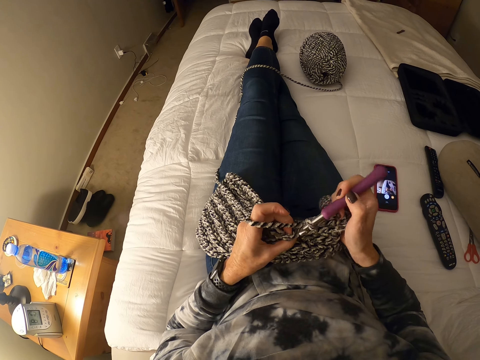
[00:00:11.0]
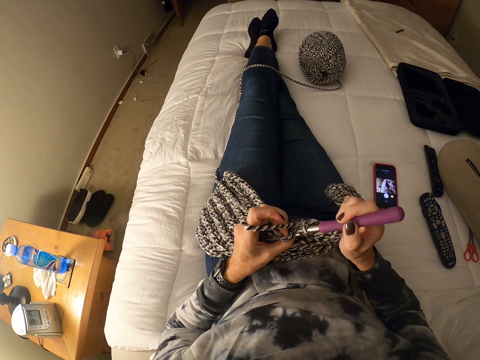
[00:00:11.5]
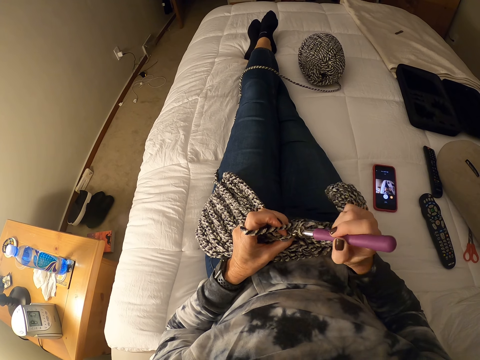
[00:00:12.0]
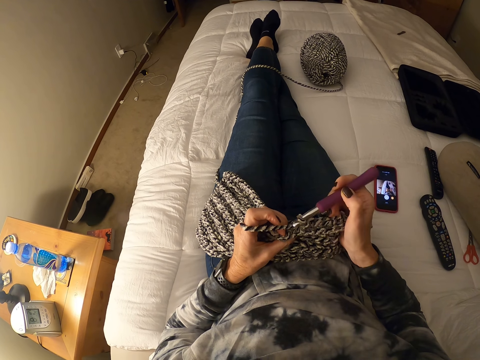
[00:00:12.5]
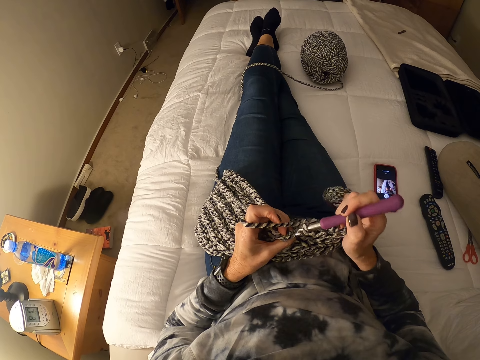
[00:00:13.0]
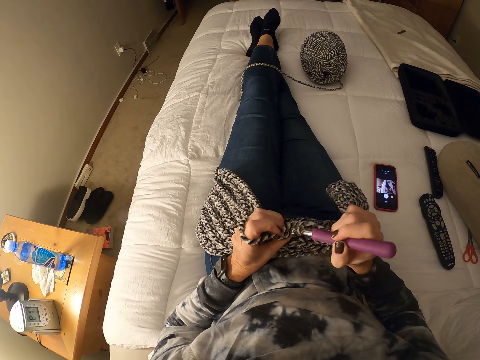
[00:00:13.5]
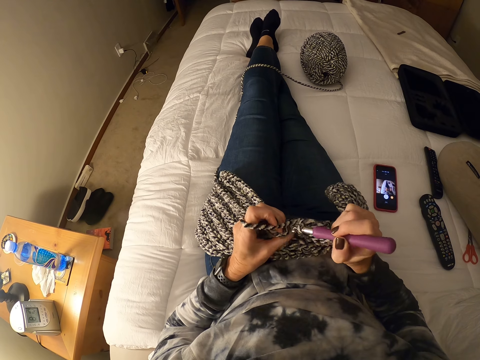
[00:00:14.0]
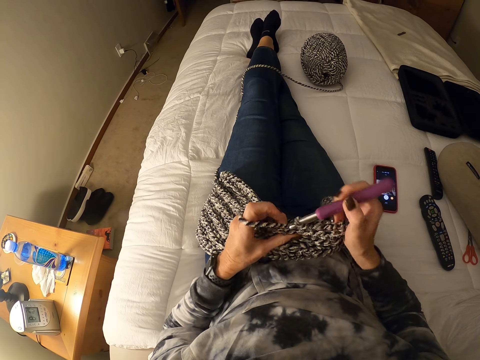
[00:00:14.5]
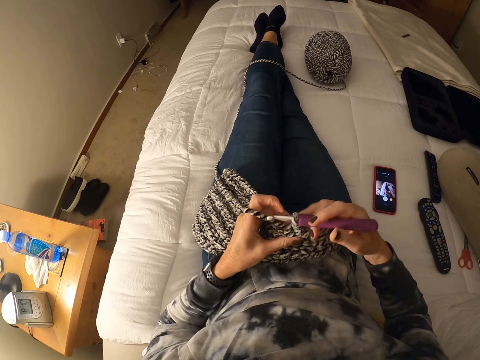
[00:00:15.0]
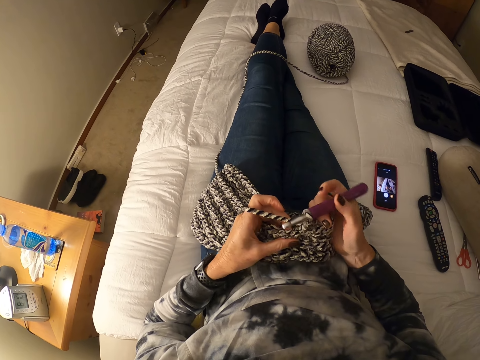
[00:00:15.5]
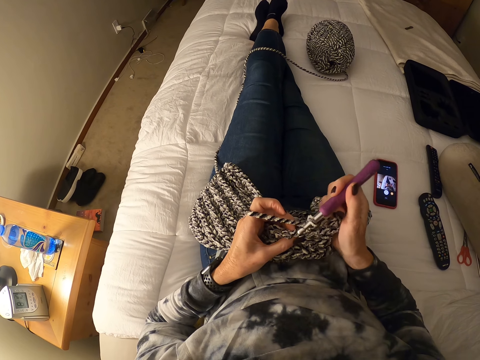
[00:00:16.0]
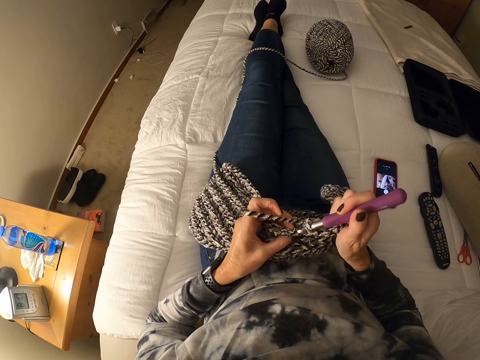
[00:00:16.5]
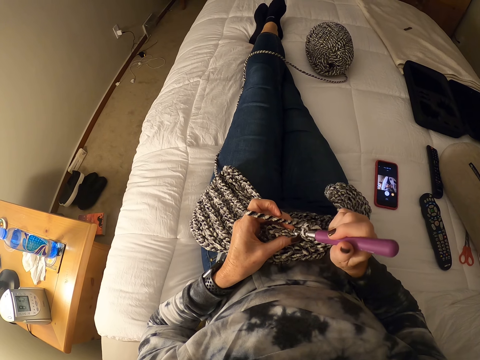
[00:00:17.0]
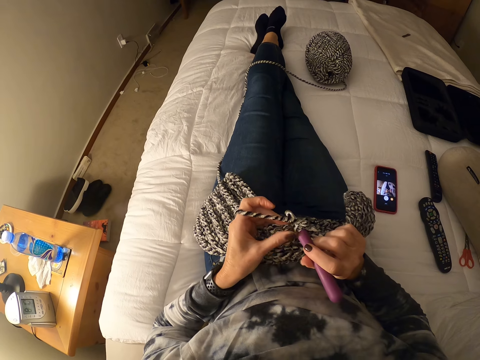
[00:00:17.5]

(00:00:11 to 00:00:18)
The camera wearer crochets with the yarn.

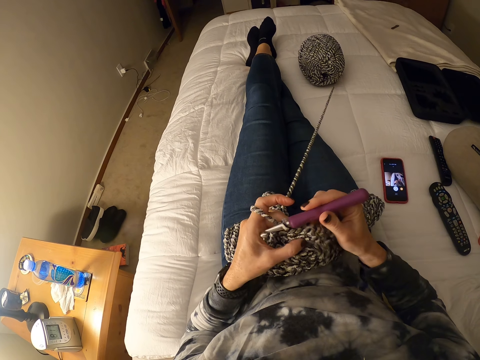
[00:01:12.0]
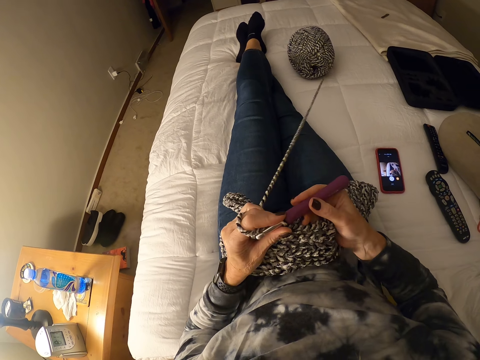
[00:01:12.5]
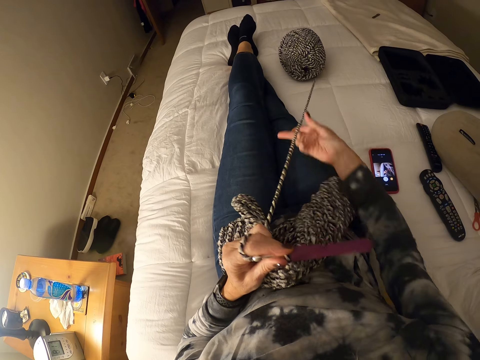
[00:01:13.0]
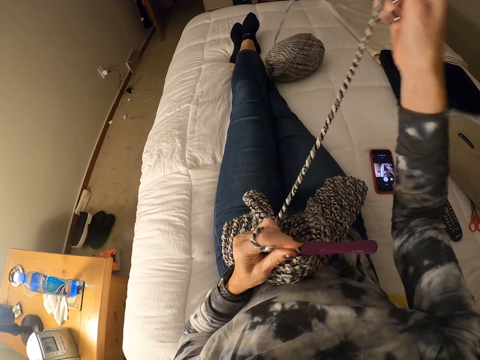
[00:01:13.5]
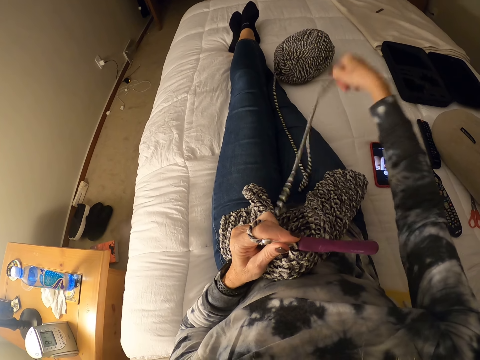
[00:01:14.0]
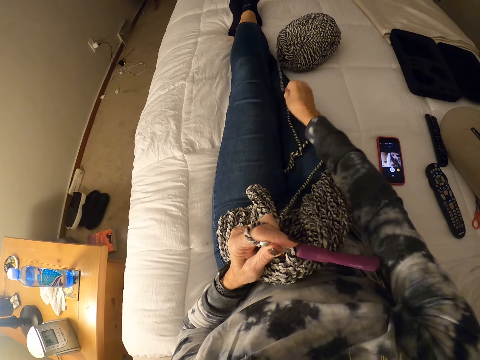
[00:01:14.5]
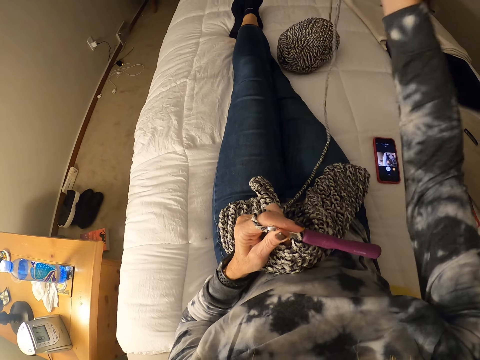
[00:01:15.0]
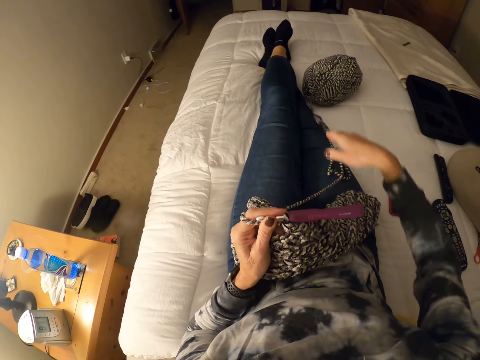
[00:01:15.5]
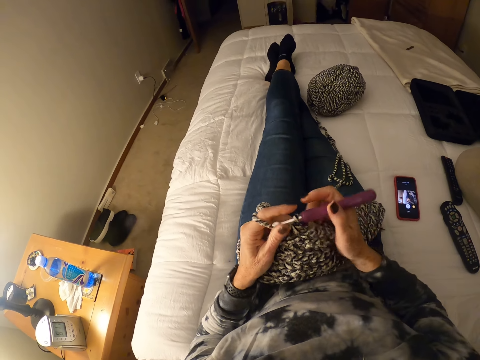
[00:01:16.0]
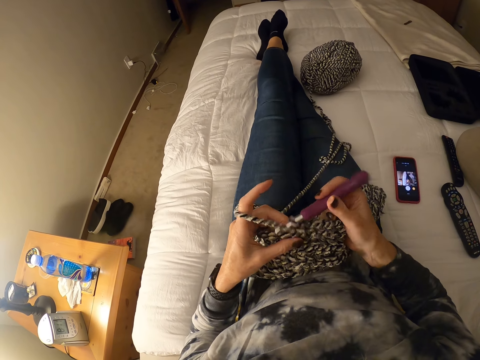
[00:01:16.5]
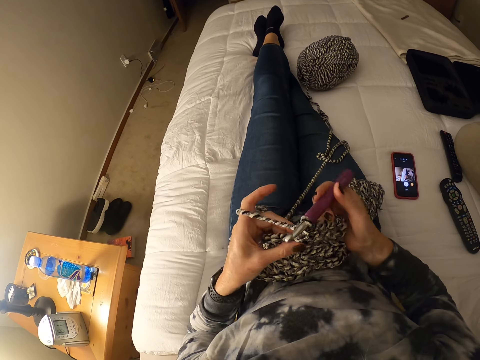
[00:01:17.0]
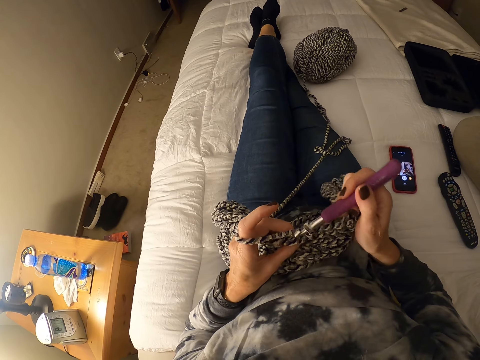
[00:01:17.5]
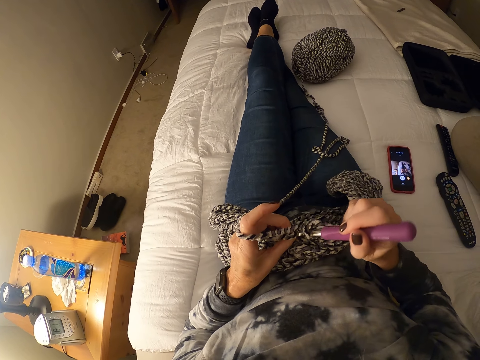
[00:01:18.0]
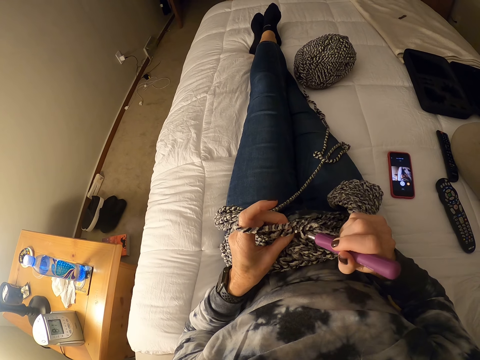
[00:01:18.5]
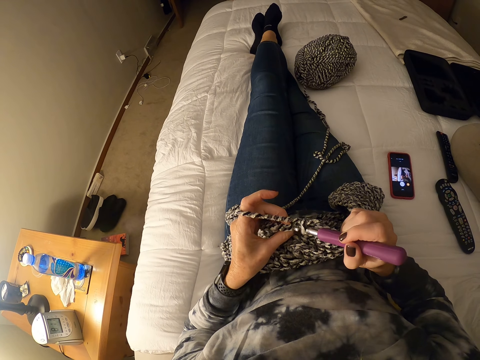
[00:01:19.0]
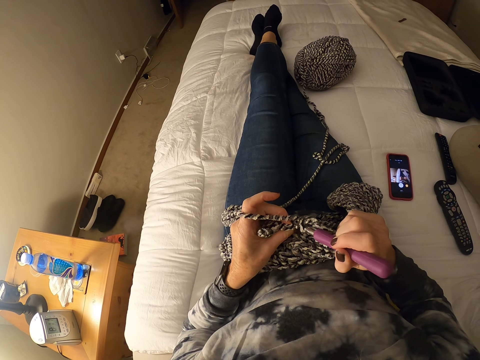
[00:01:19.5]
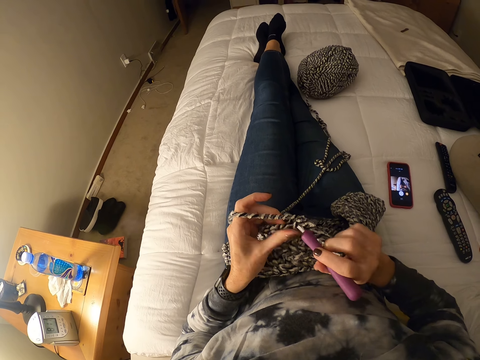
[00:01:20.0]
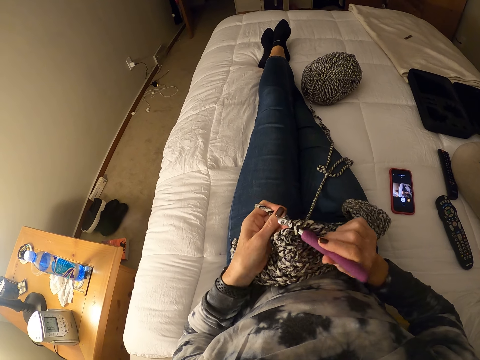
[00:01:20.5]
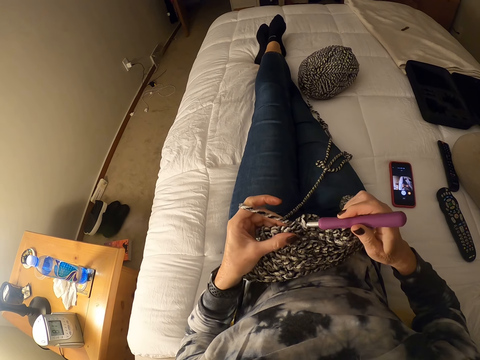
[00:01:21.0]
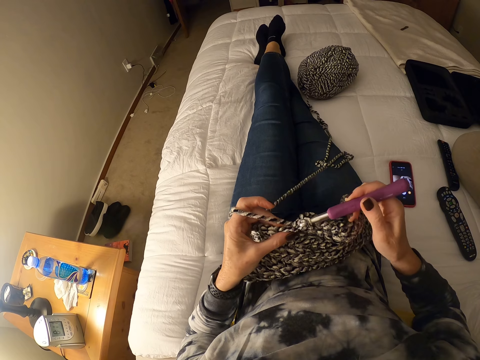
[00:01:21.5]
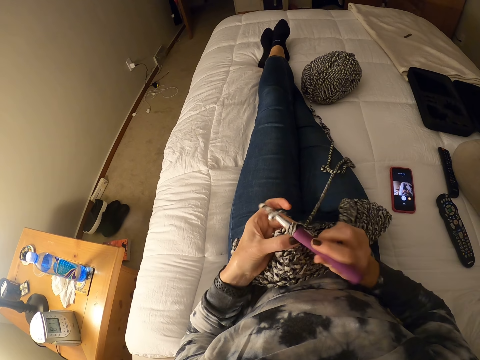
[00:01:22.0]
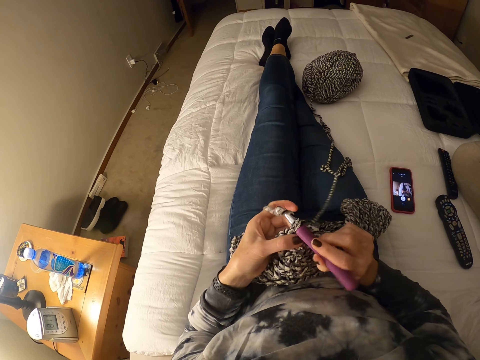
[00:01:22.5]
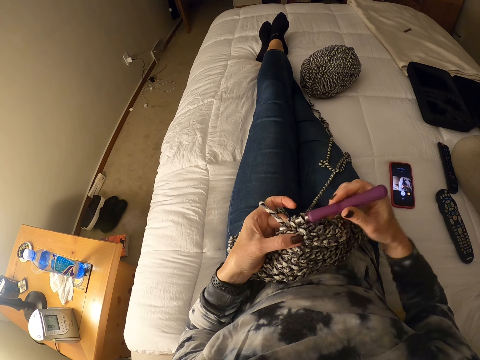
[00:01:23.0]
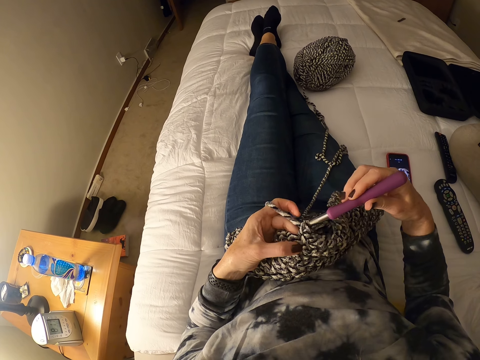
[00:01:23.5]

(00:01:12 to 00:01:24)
The camera wearer pulls the yarn with her right hand from the bunch of yarn on the bed. She stretches the knitting thread. She knits the fabric with a crochet hook.

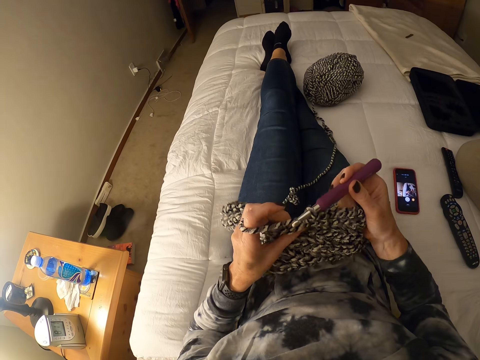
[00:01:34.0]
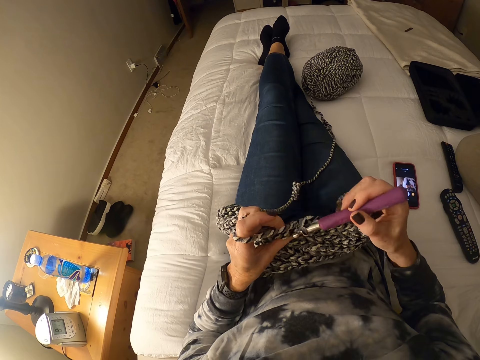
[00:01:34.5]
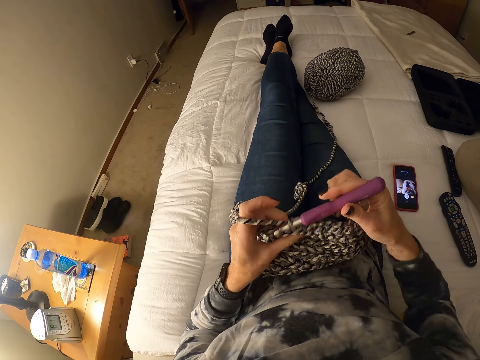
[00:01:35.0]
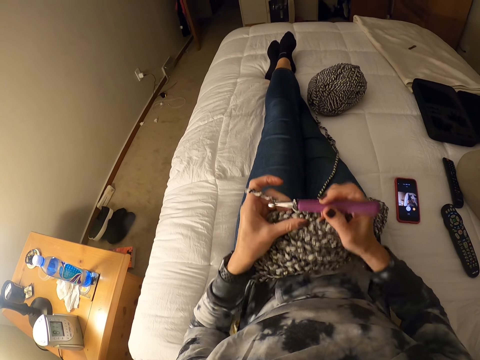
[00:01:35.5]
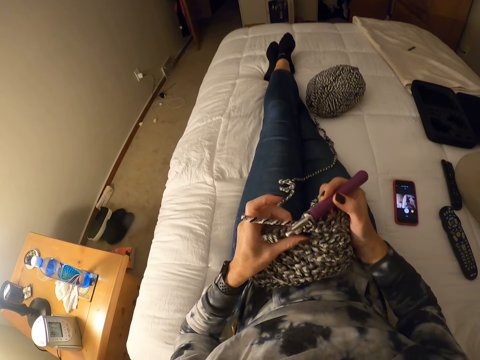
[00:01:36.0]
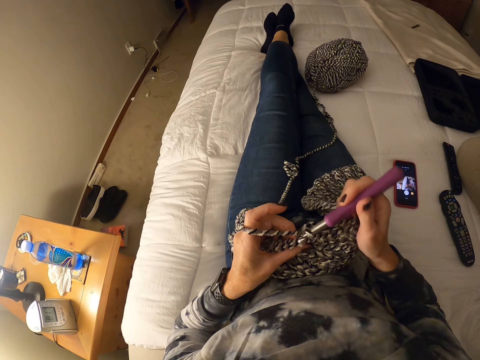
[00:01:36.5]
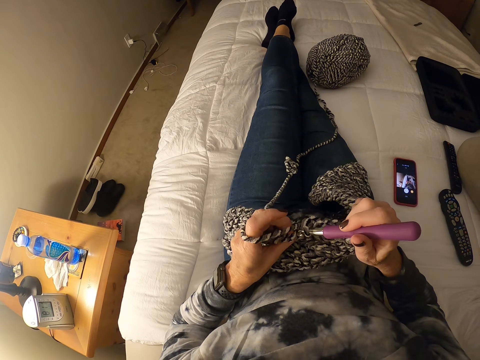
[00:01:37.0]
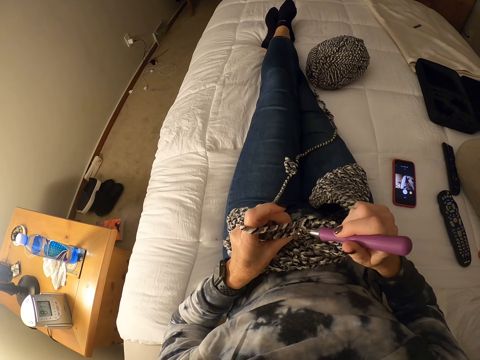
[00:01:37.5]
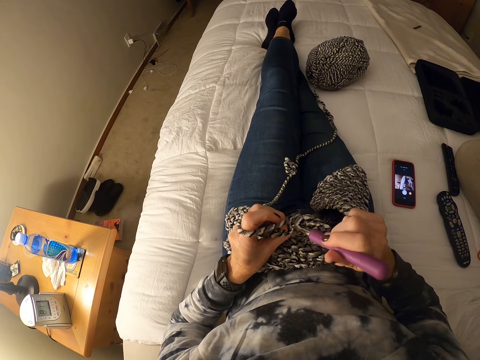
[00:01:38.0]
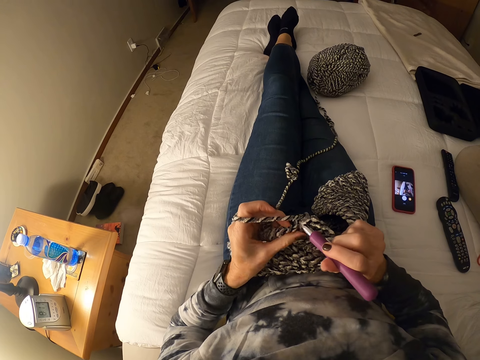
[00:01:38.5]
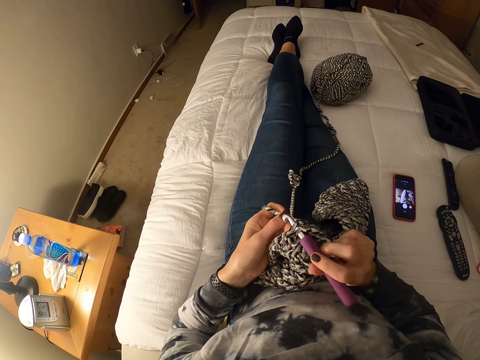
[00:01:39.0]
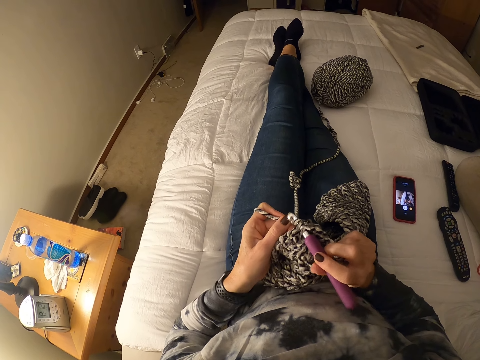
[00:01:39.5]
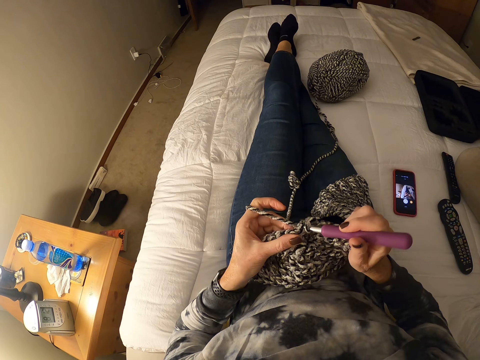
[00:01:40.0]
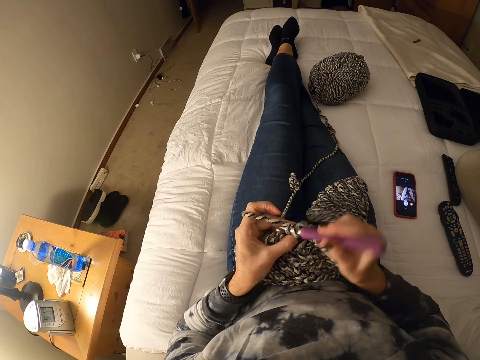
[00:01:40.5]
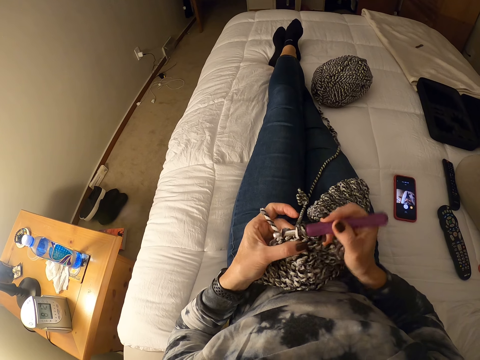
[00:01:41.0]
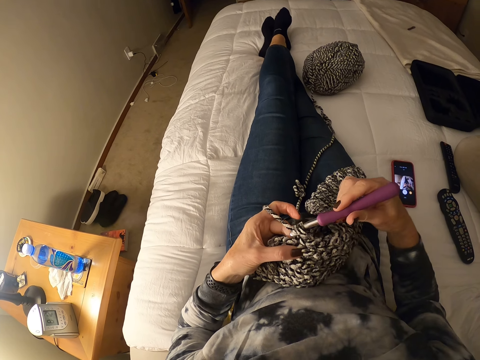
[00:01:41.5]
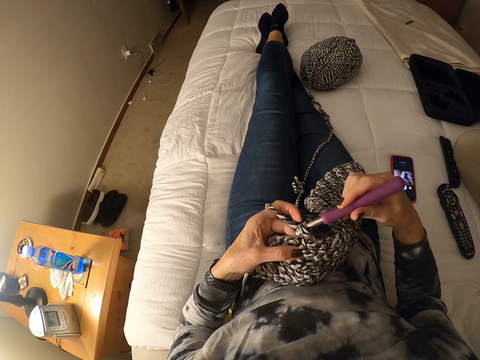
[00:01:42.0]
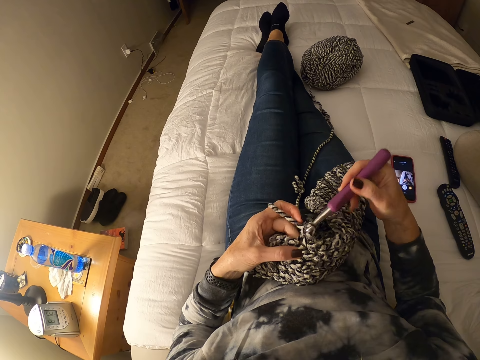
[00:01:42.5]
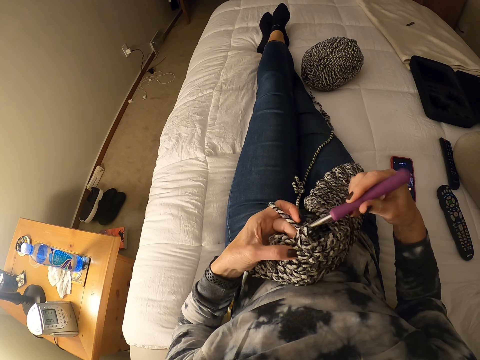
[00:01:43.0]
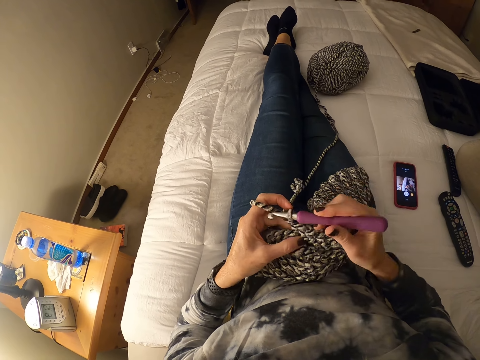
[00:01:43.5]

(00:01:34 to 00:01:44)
The camera wearer adjusts the yarn with her hands. She crochets with the yarn.
